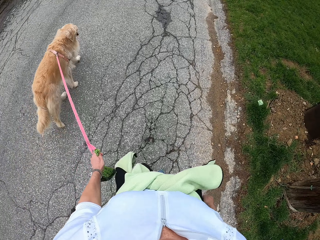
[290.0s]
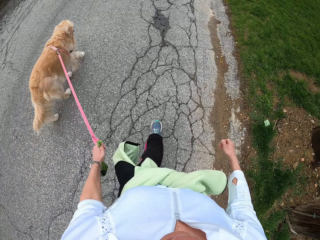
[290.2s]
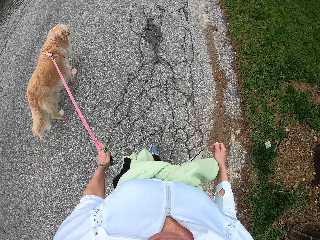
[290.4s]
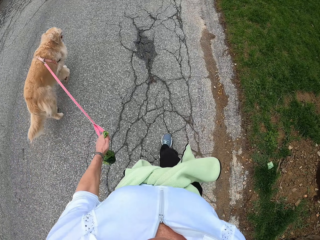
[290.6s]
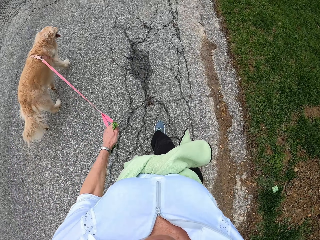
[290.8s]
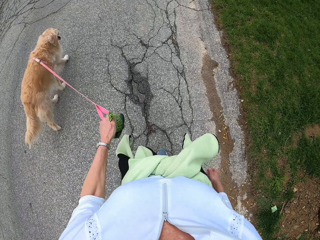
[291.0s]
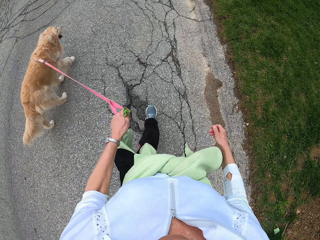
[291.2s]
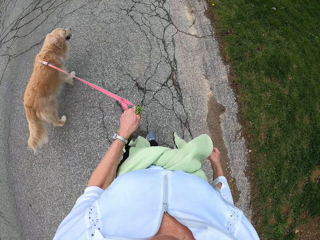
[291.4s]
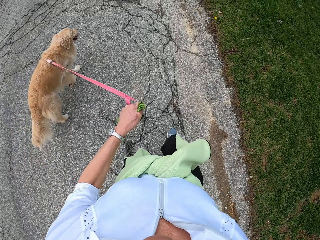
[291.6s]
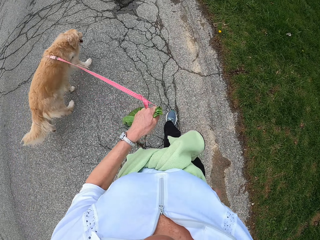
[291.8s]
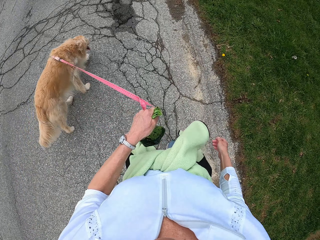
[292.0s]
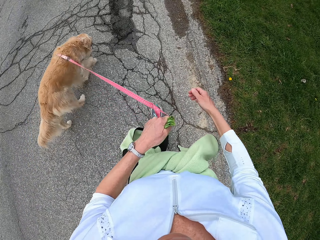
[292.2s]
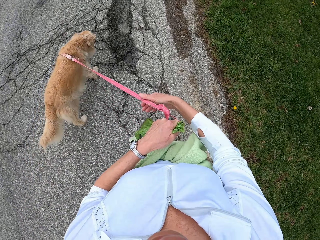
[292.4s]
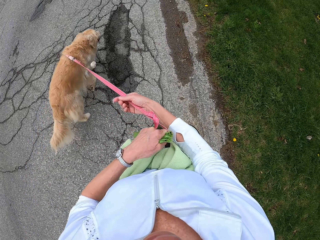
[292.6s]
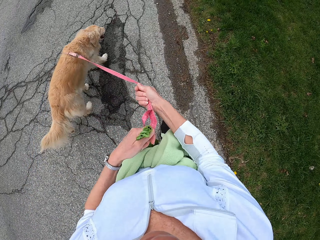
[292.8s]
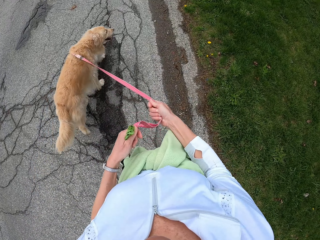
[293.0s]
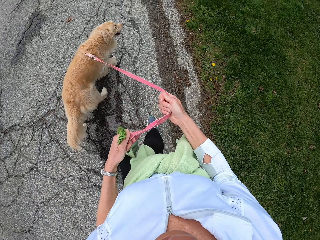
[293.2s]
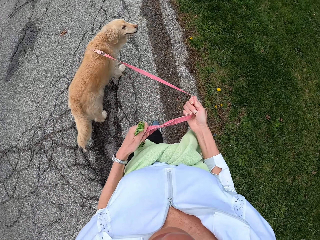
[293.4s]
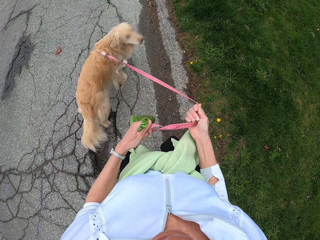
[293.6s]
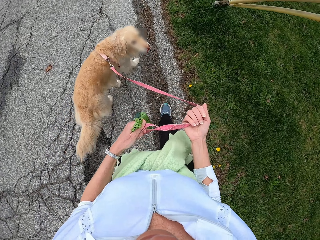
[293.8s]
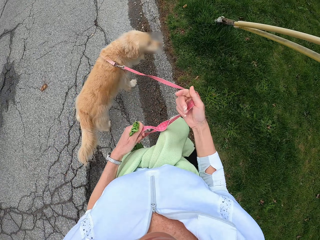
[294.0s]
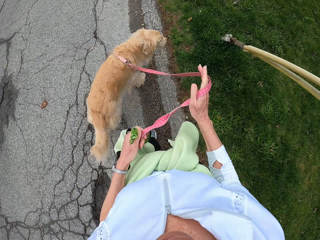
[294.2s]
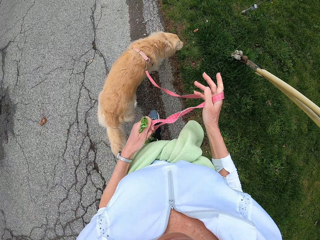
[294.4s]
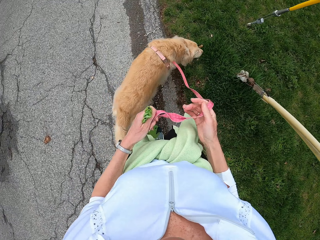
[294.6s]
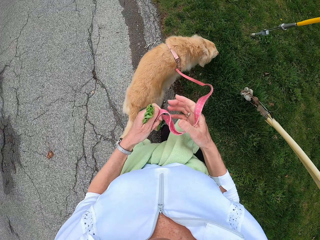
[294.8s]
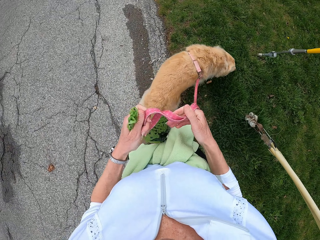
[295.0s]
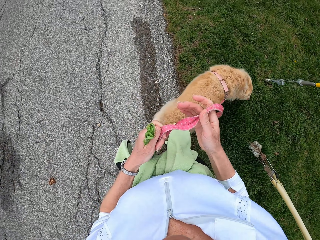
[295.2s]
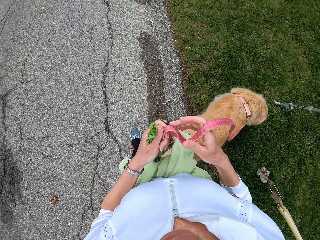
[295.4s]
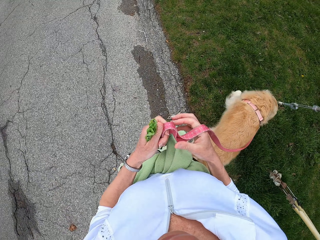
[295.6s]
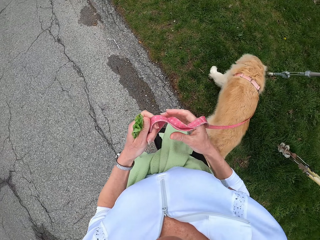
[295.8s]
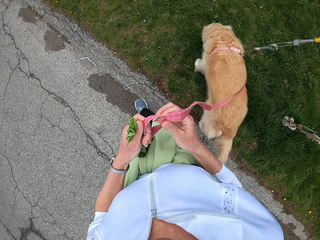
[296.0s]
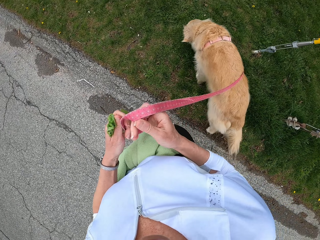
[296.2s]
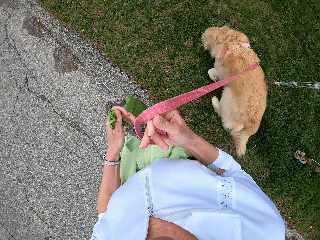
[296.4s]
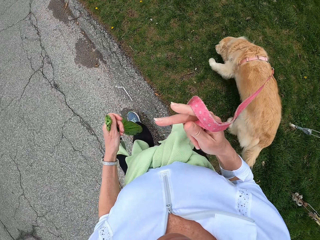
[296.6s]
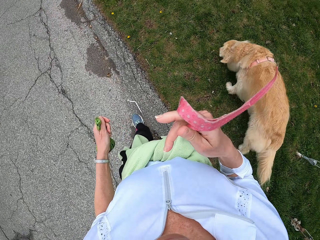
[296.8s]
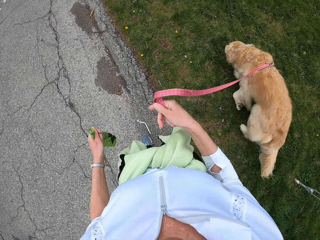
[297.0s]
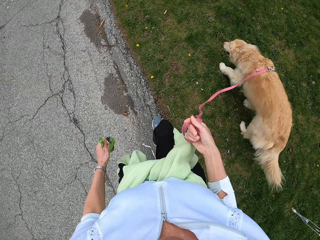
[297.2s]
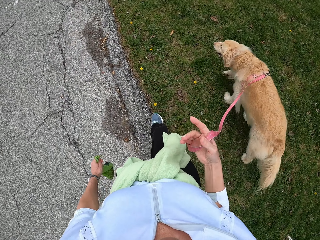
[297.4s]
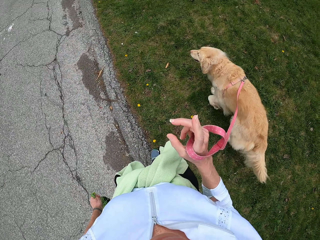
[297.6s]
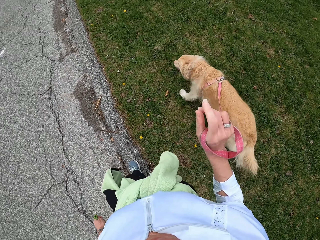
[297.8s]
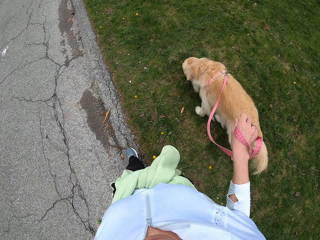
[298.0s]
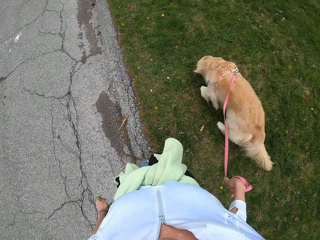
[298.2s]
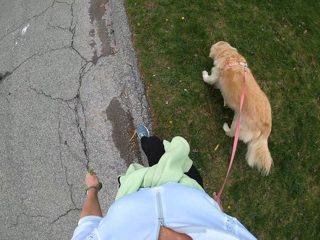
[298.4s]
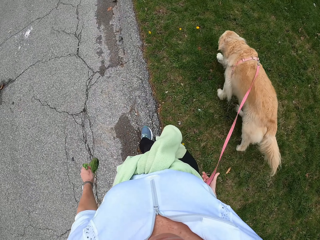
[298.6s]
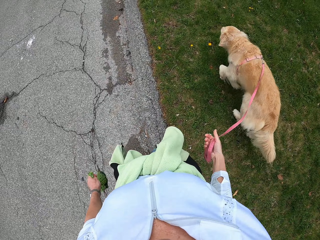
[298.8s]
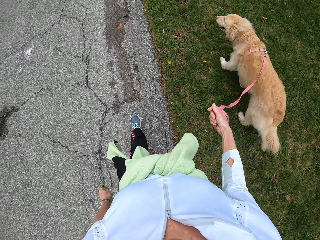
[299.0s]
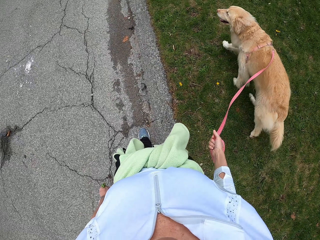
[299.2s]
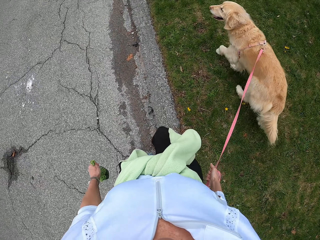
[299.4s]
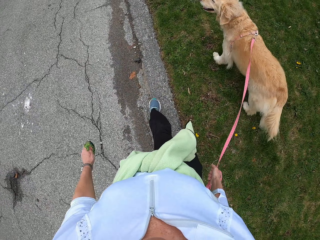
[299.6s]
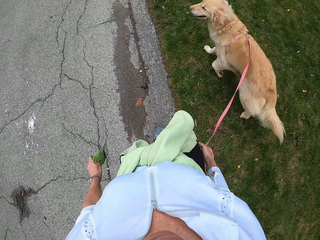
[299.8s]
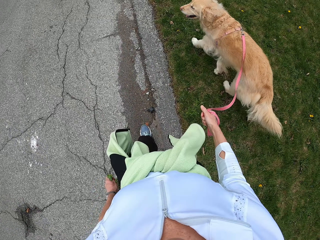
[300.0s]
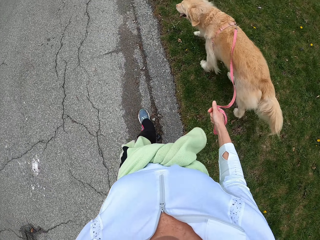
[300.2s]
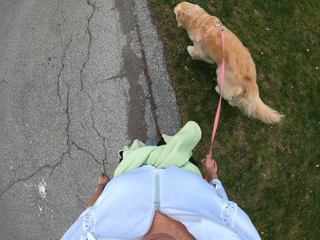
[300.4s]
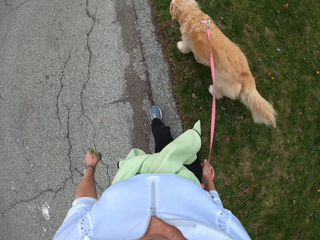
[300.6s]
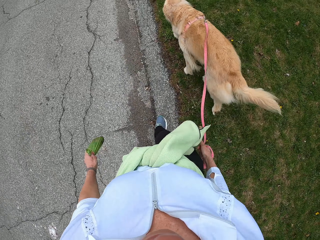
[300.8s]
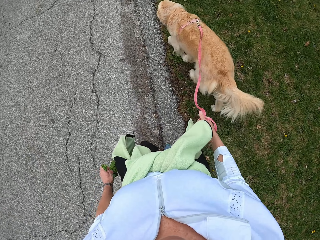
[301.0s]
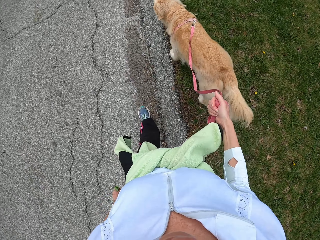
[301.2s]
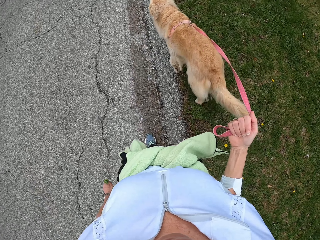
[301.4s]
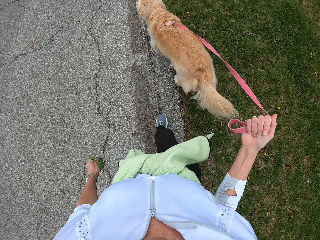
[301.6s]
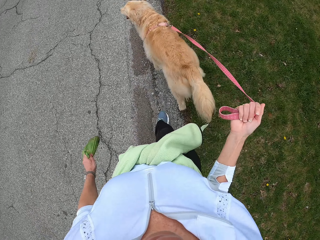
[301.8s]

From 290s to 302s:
The camera wearer pulls the dog chain with his right hand. He passes the dog leash from his left hand to his right hand. He walks with a dog leashed.

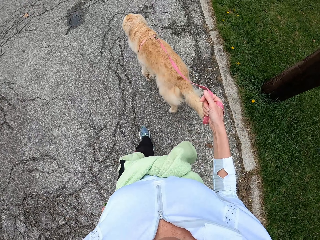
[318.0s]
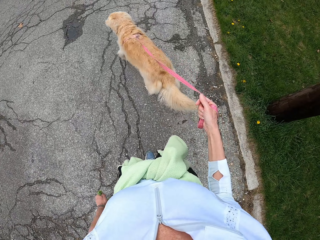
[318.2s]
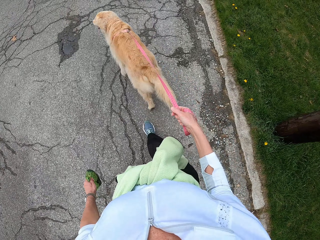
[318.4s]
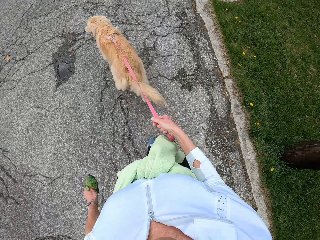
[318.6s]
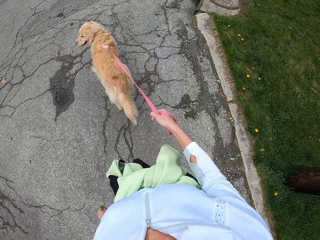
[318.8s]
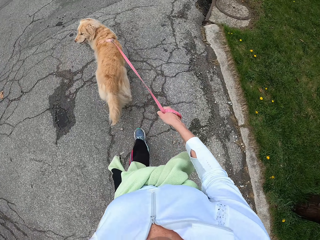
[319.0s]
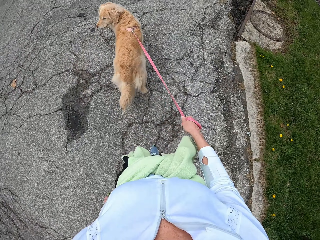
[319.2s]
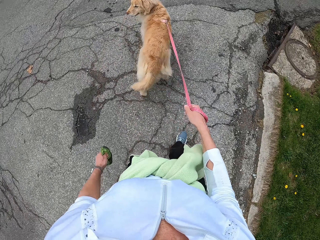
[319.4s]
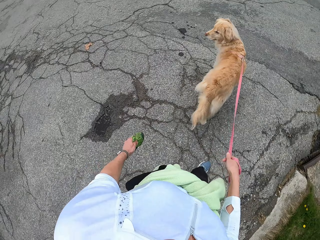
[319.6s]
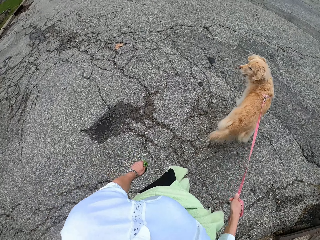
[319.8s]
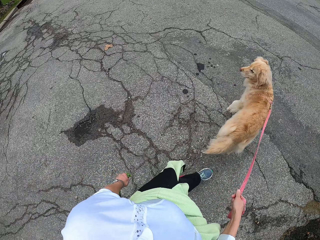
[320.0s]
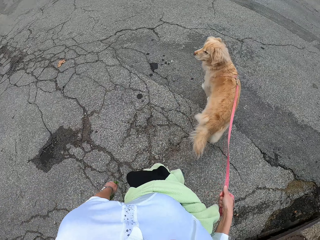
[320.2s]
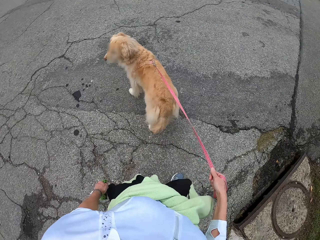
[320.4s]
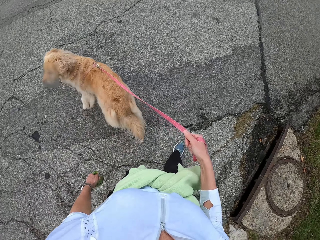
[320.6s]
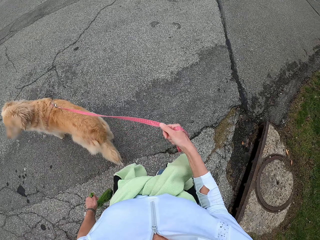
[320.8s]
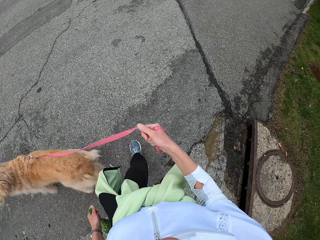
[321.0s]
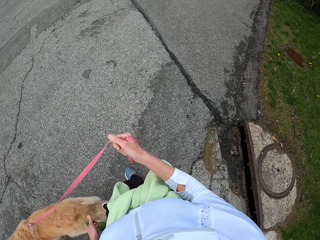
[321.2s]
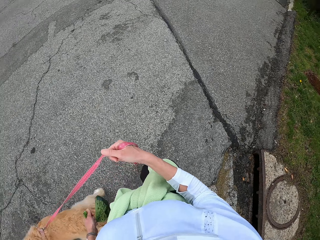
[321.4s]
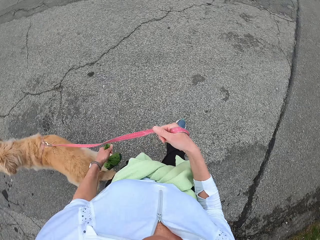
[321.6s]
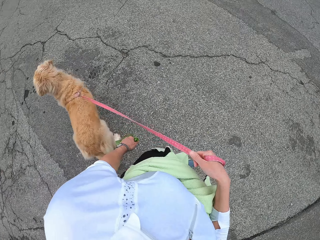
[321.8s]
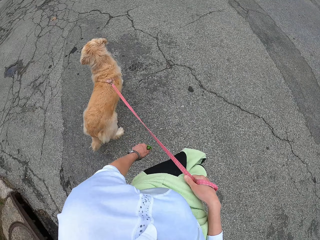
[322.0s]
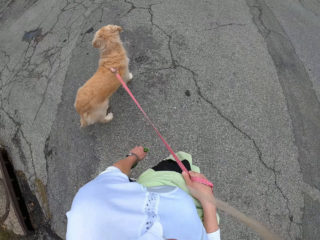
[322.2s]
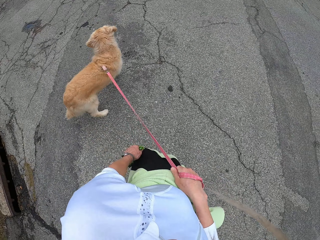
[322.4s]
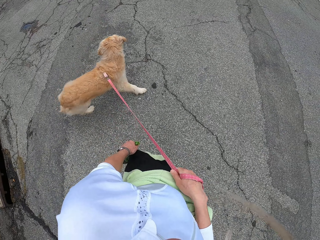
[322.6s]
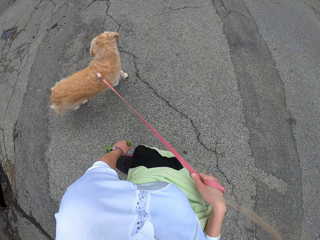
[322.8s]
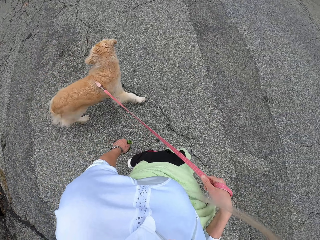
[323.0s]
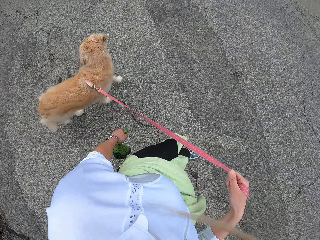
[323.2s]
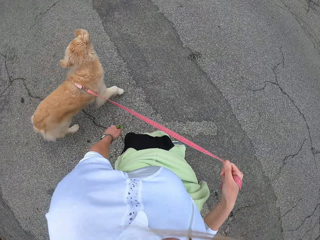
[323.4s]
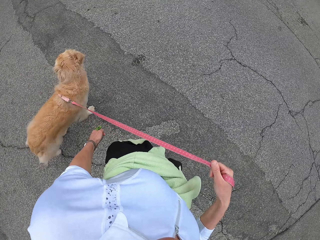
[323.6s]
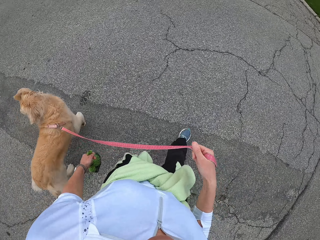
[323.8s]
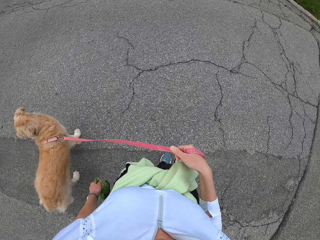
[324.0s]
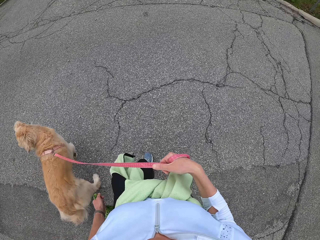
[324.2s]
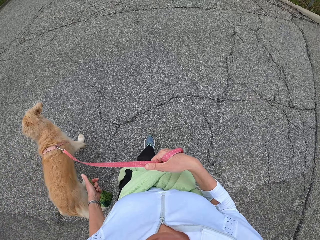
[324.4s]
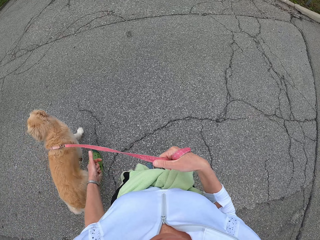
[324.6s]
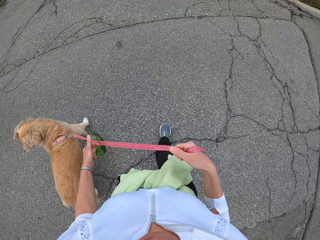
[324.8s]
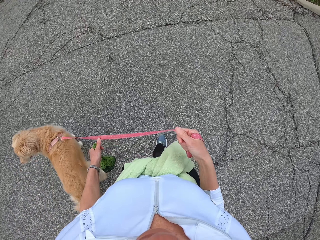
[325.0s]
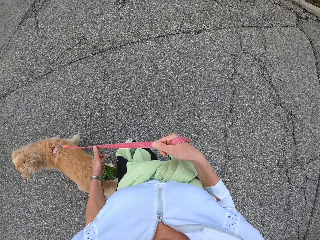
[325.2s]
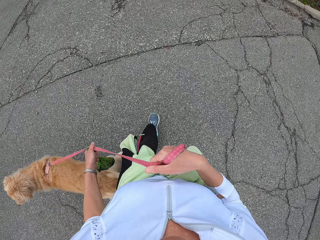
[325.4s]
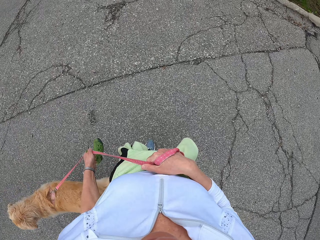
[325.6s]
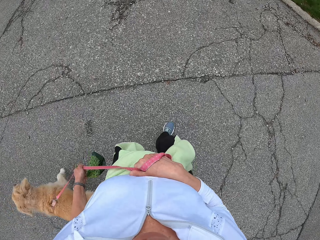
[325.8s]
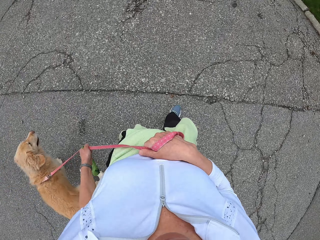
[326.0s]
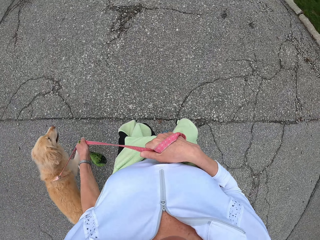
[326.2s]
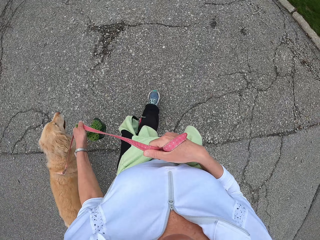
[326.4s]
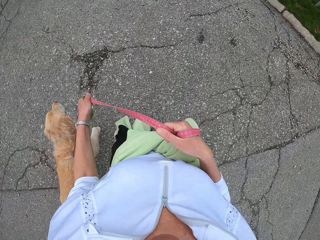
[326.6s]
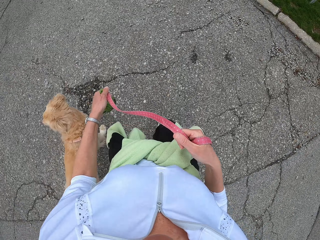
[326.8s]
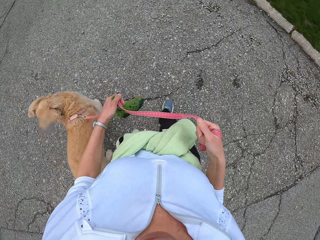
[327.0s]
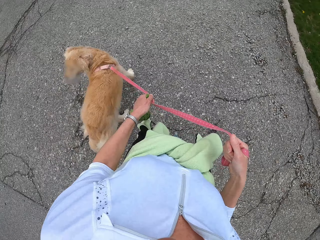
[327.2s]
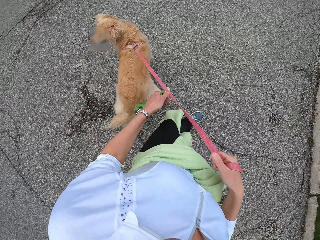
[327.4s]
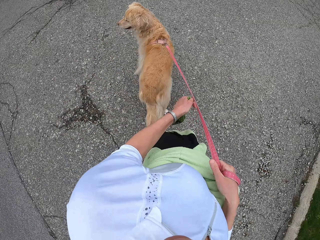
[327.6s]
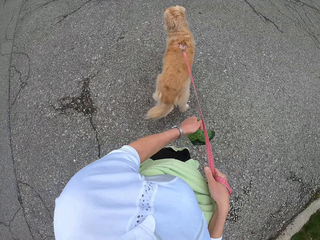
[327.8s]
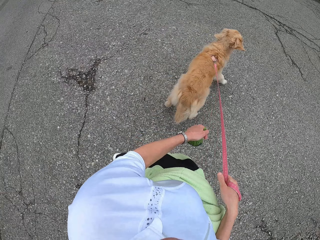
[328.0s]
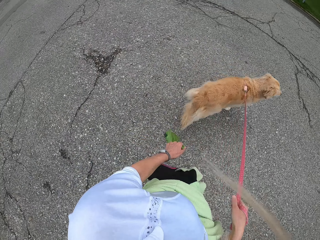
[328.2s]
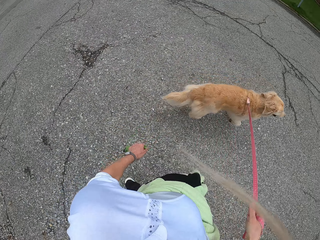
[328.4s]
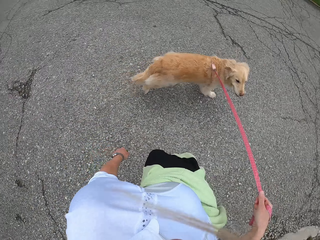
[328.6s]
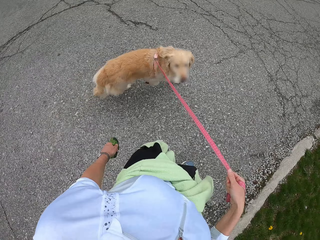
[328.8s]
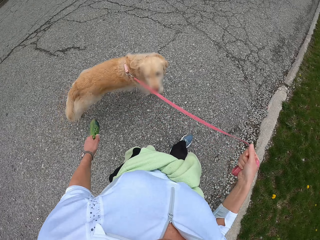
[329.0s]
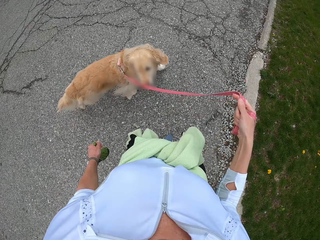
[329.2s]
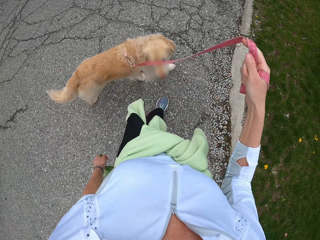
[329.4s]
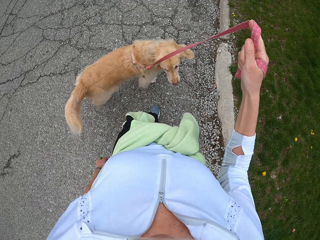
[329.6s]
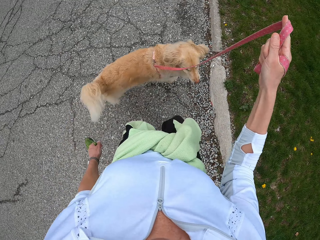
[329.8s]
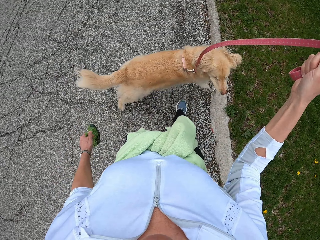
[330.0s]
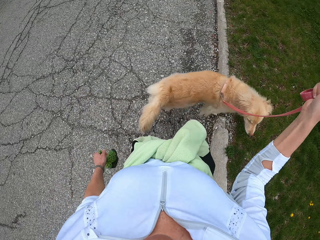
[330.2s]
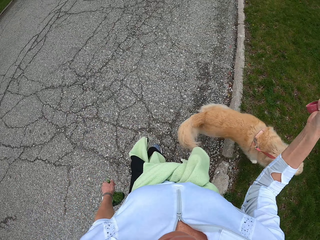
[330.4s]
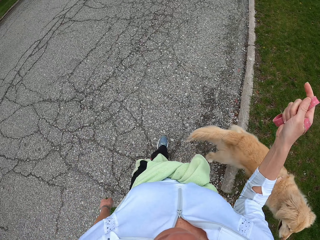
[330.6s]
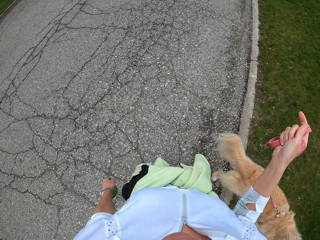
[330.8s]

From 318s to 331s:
The camera wearer pulls the dog chain with her right hand. She touches the dog chain with her left hand and removes her left hand from the dog chain.
